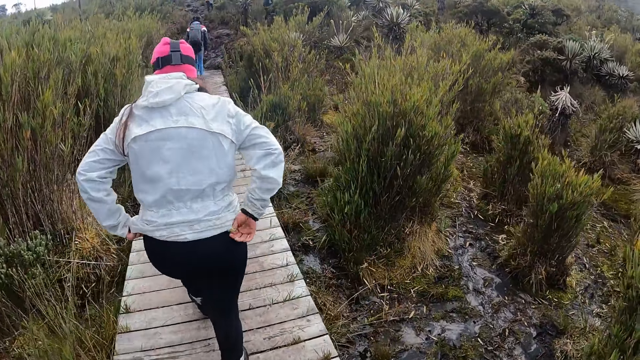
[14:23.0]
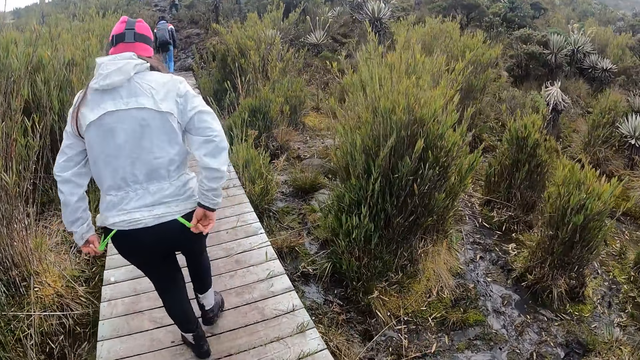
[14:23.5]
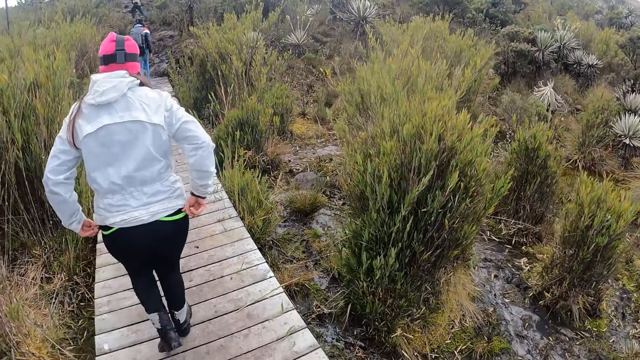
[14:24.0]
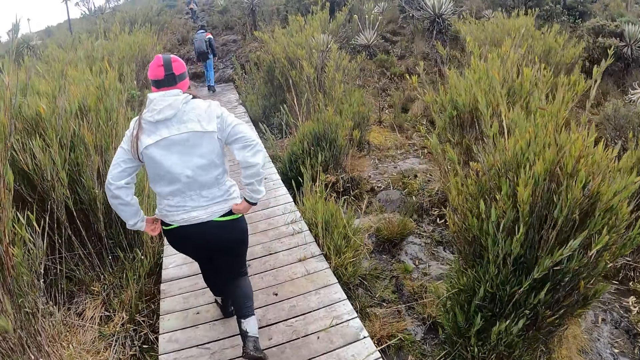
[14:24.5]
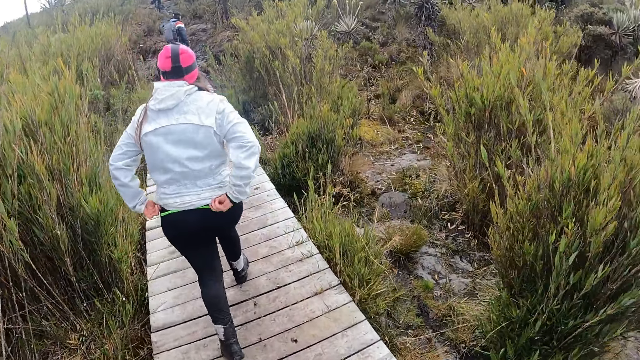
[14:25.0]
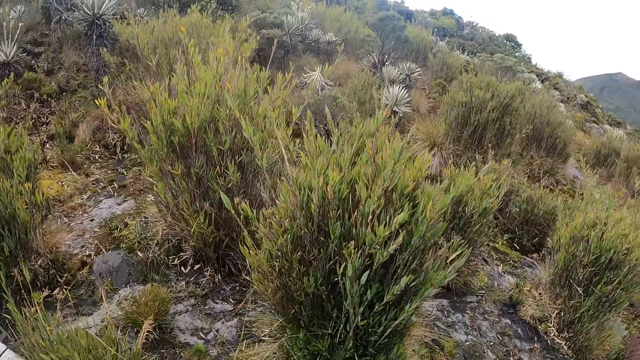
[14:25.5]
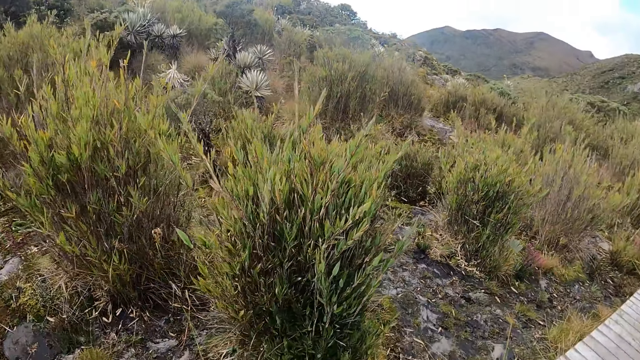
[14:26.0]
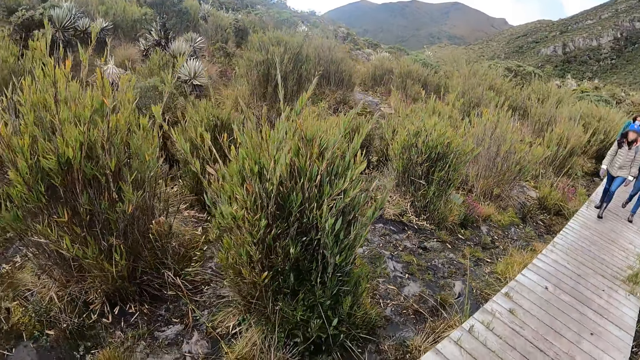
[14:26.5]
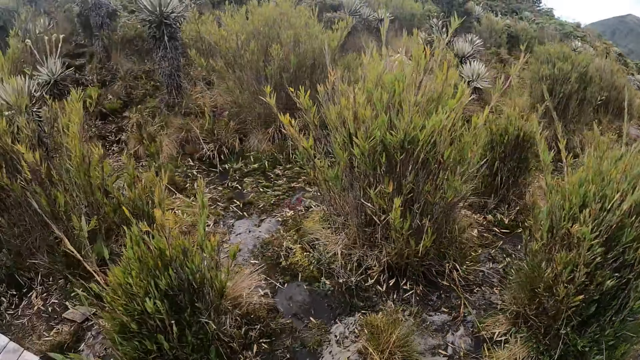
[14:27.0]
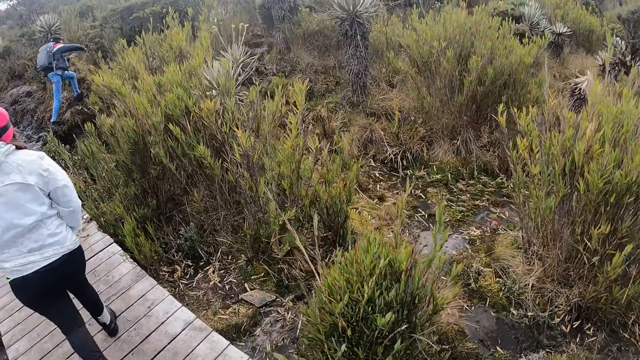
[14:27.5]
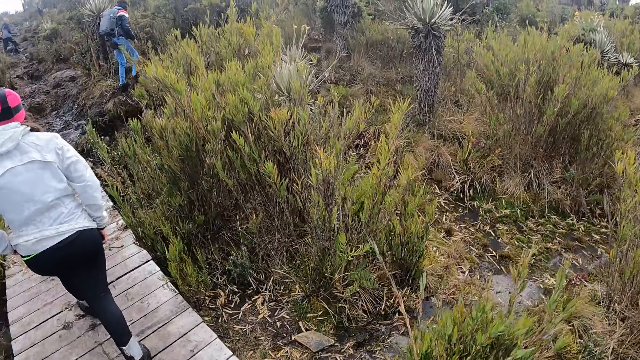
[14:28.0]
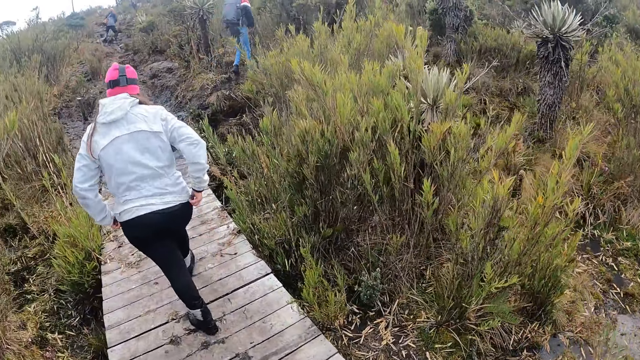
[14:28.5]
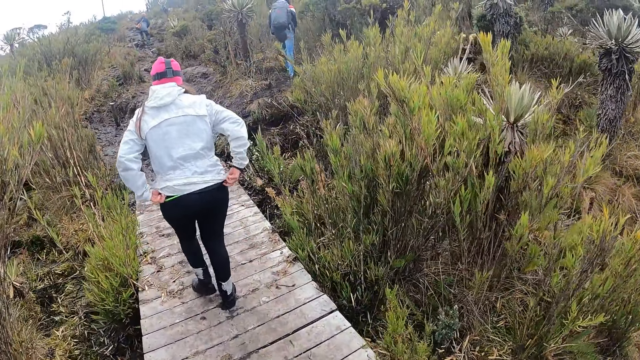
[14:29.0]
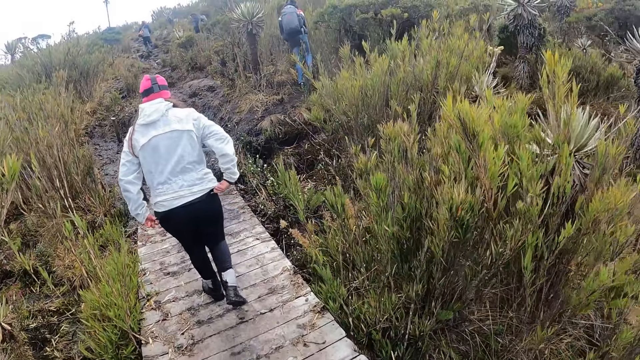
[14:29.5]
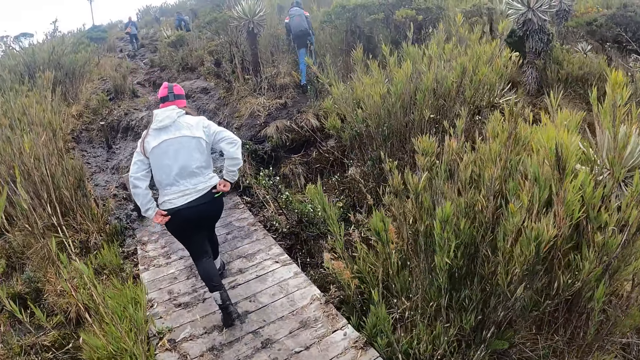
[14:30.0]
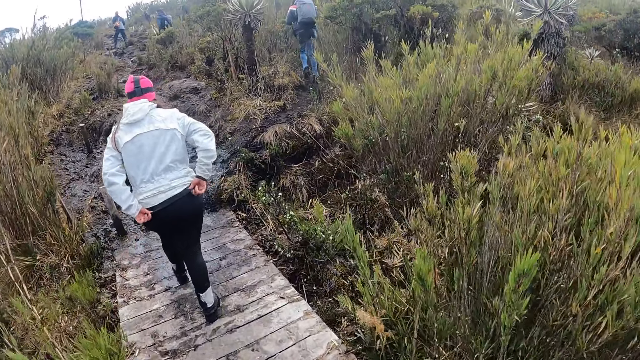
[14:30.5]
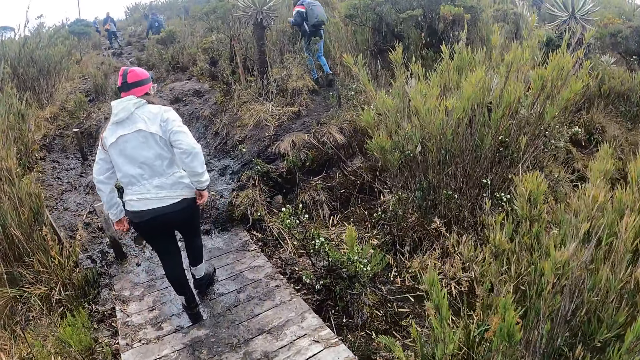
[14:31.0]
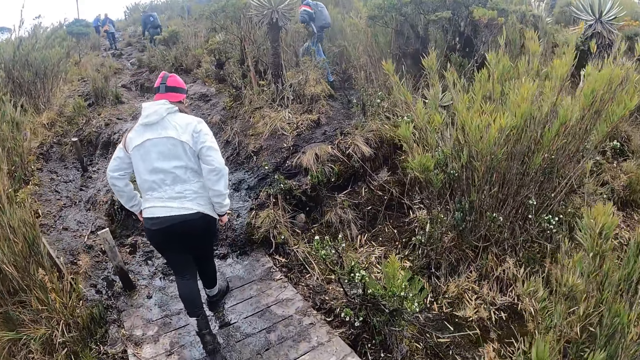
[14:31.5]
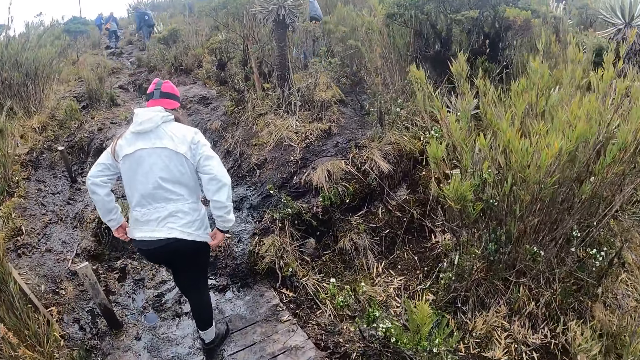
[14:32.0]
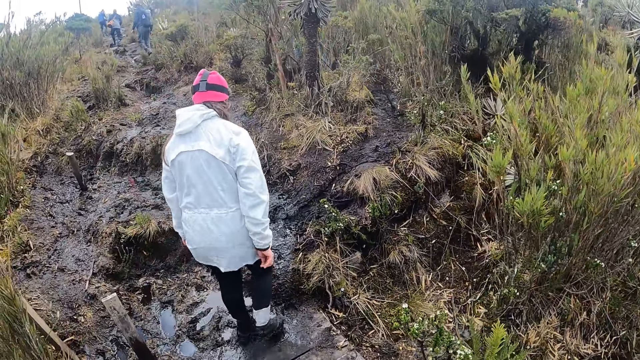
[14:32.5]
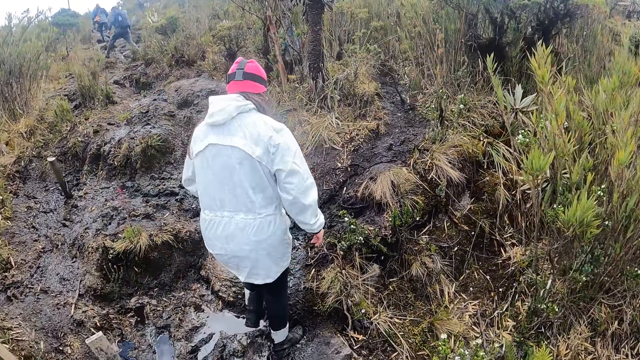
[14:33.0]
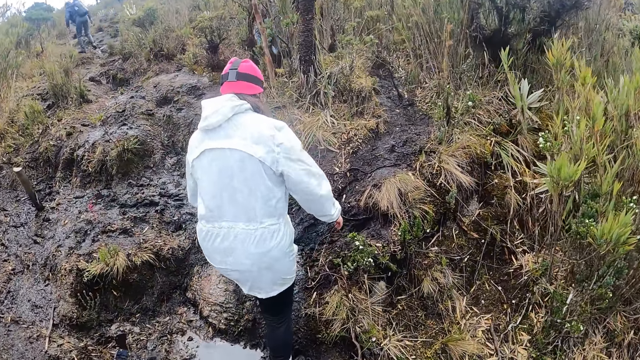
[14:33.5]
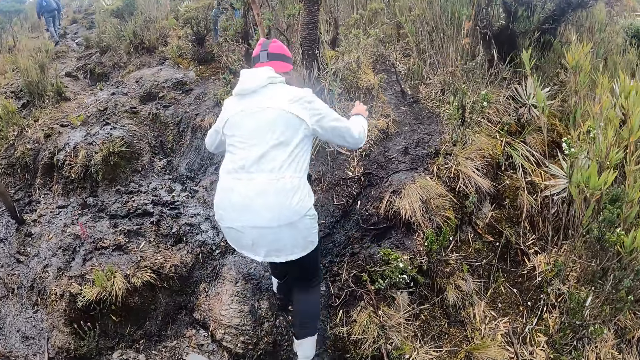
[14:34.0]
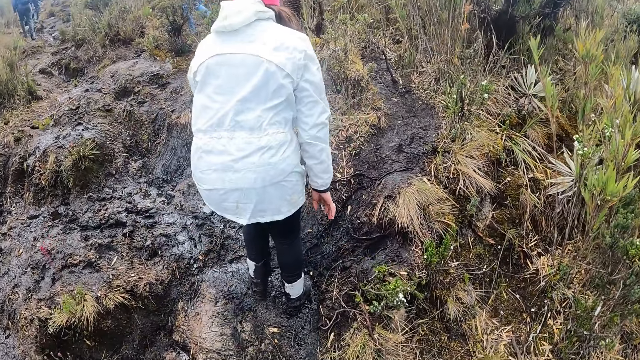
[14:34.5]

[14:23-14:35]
The camera wearer looks around the mountain.

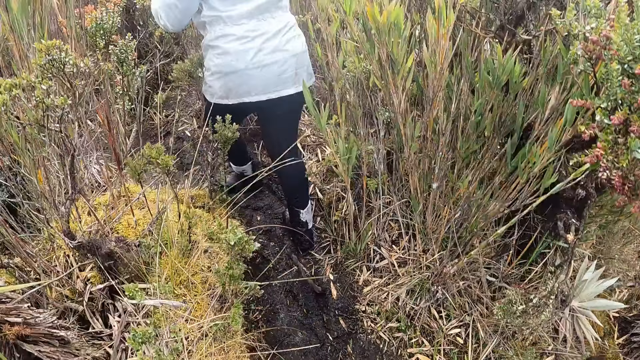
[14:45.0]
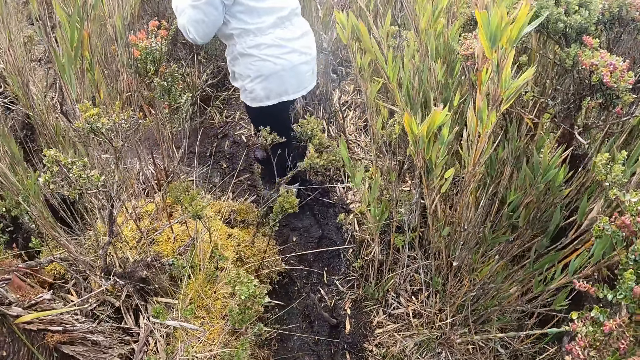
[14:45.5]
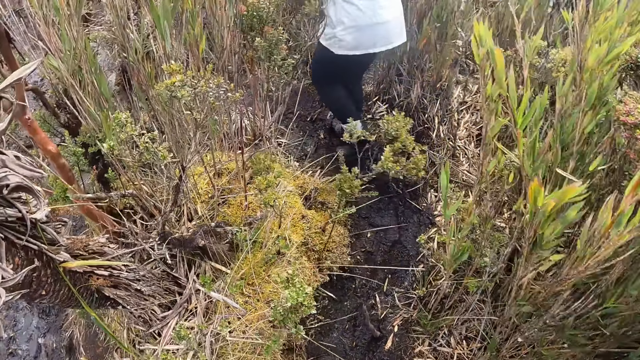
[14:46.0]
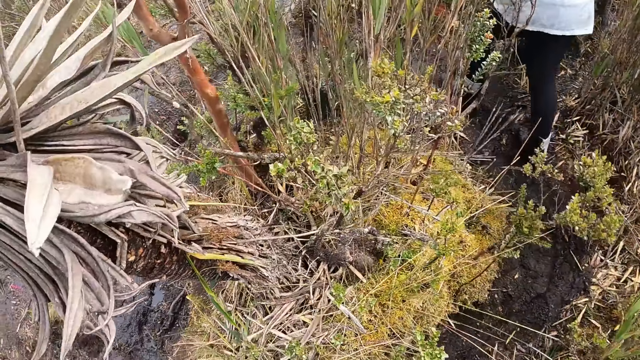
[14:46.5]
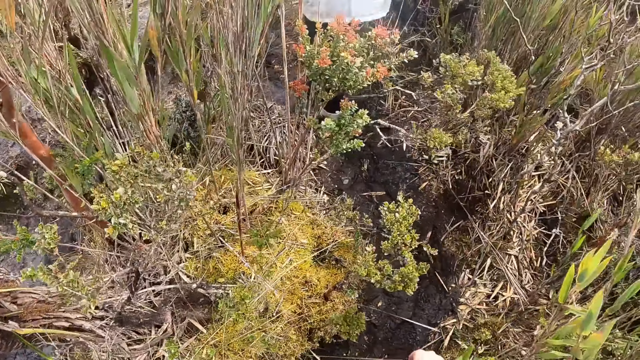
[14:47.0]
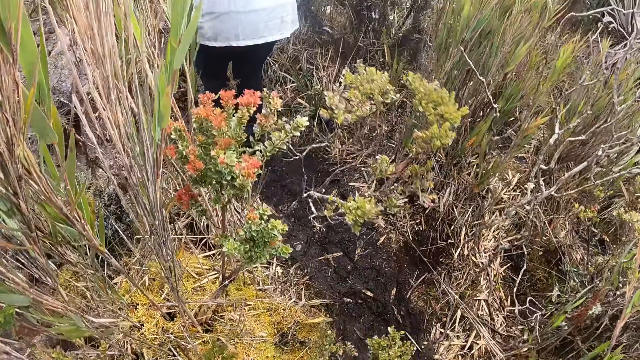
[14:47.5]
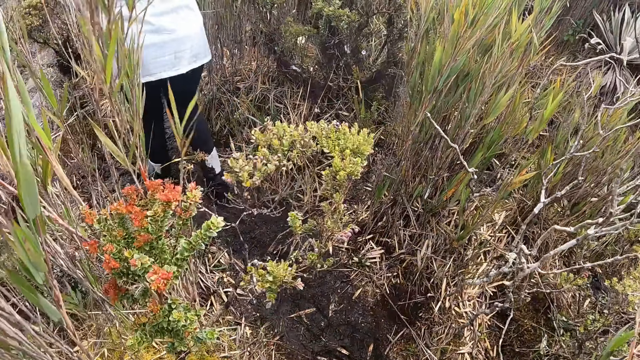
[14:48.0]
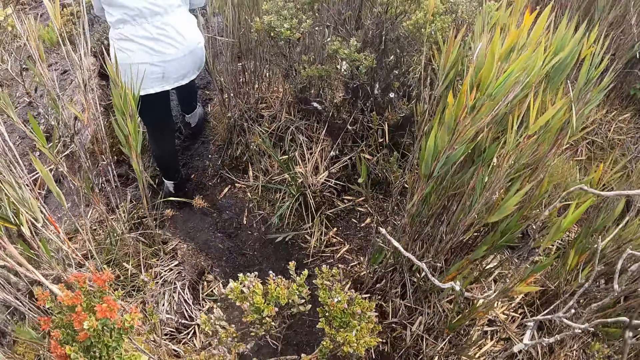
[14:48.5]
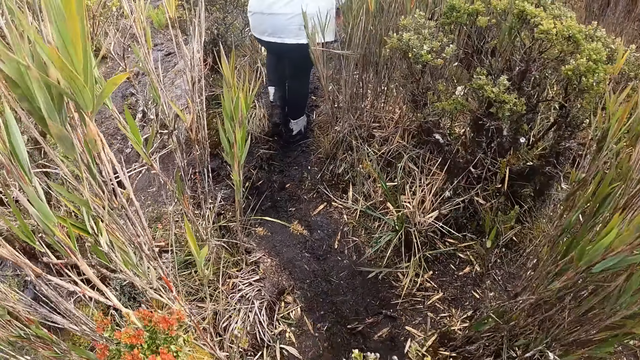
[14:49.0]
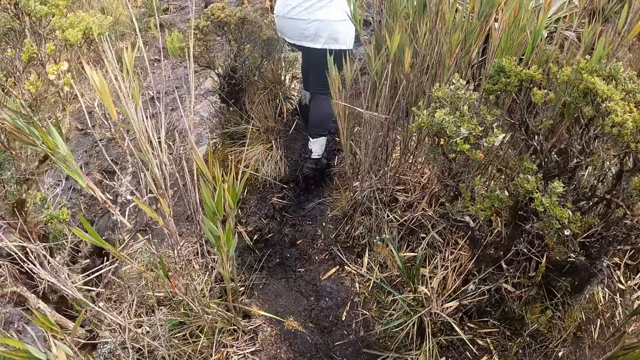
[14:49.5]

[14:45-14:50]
The camera wearer walks on the pathway.

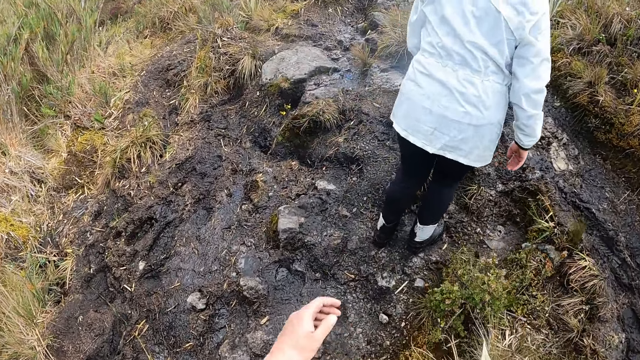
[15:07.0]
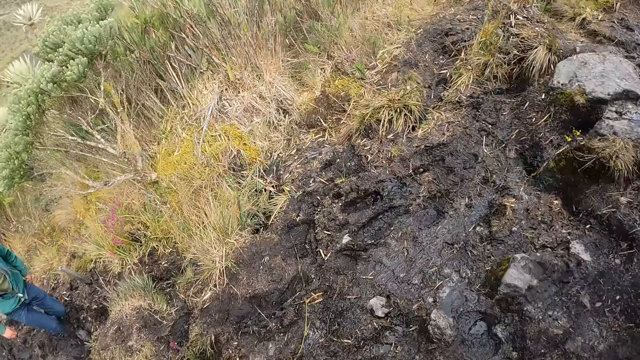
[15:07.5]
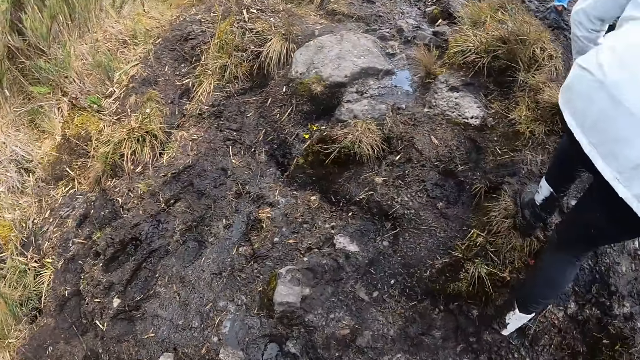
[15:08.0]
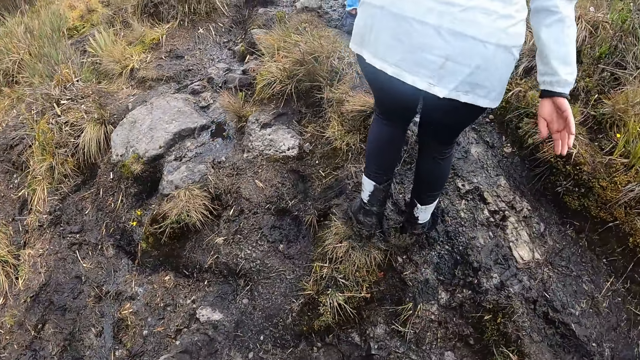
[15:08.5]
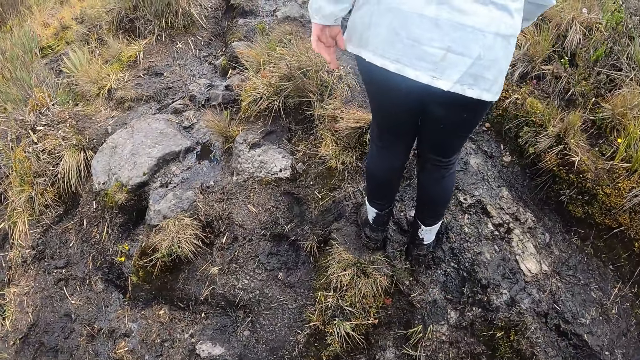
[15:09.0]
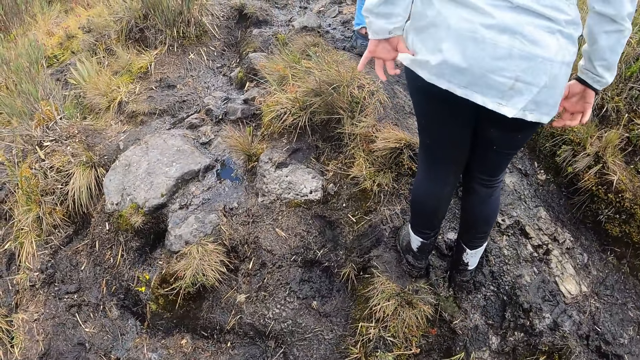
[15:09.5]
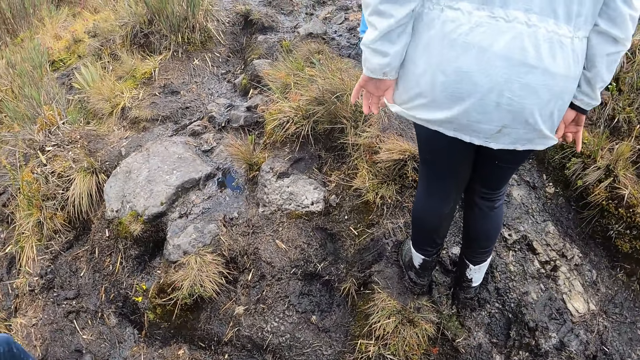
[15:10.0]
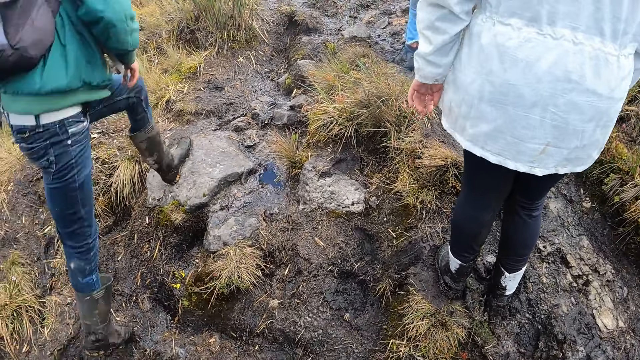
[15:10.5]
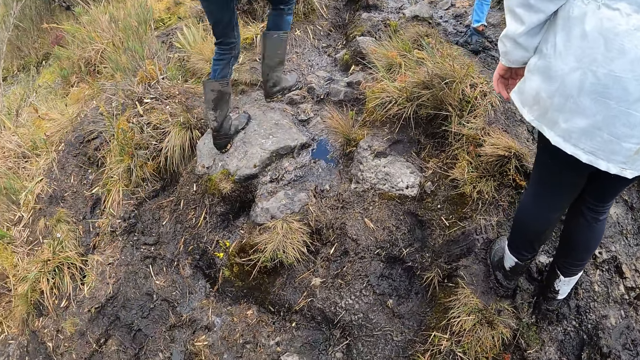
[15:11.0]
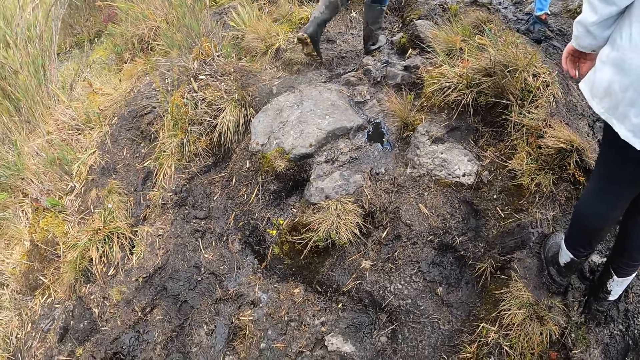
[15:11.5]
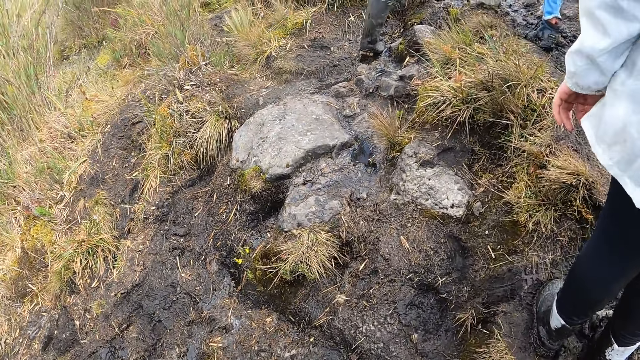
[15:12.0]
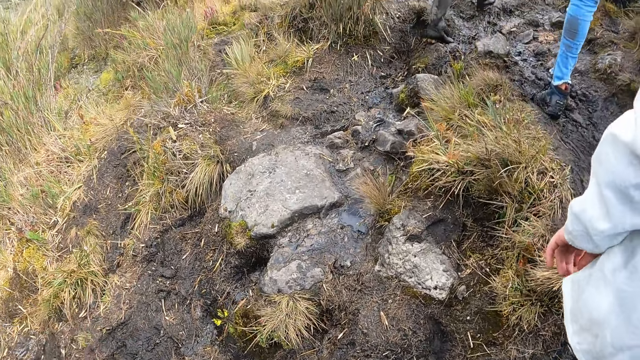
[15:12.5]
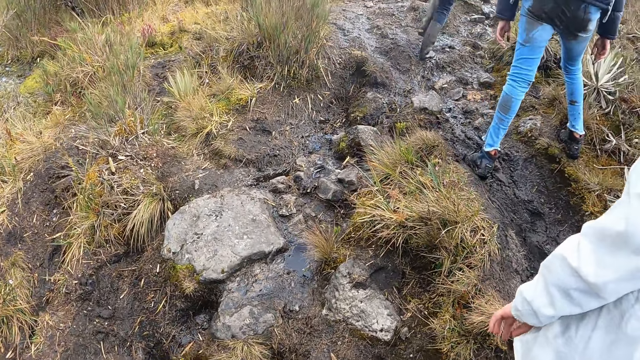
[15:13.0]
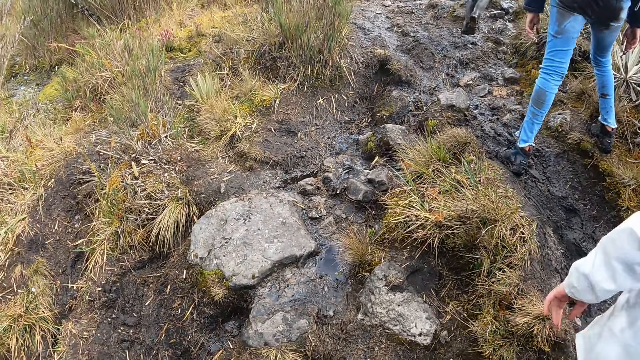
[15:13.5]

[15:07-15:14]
A woman walks on the pathway.
